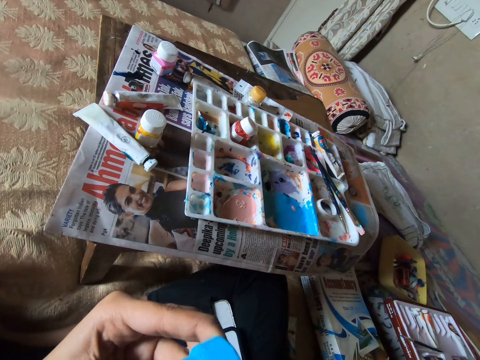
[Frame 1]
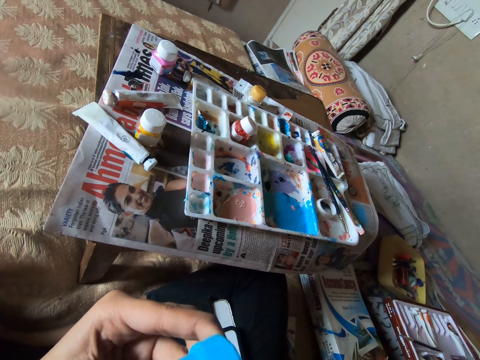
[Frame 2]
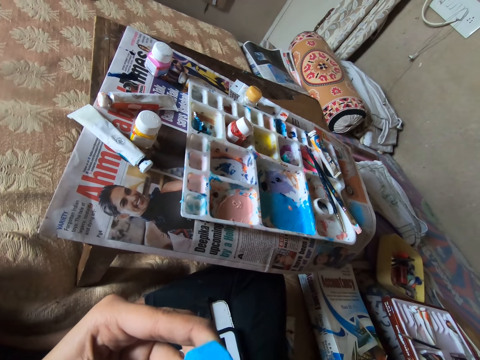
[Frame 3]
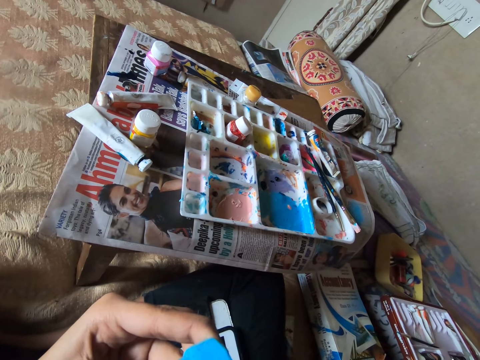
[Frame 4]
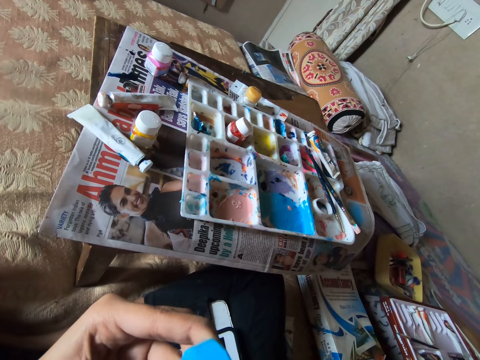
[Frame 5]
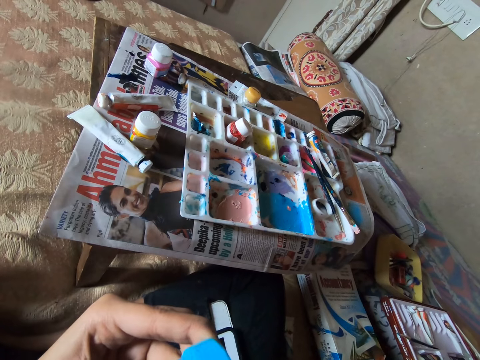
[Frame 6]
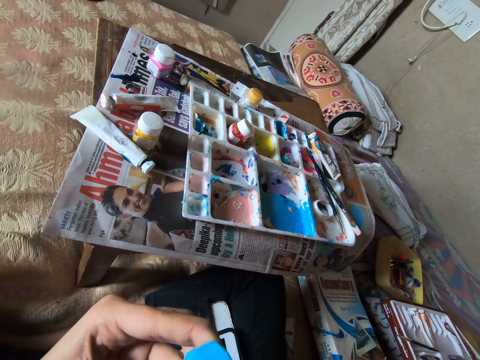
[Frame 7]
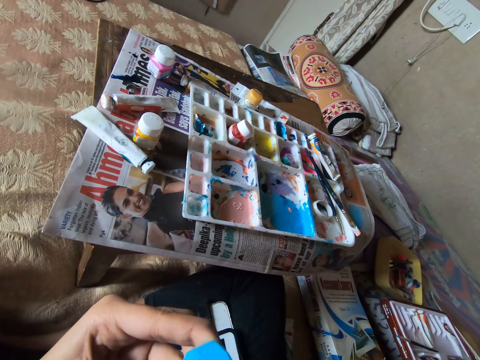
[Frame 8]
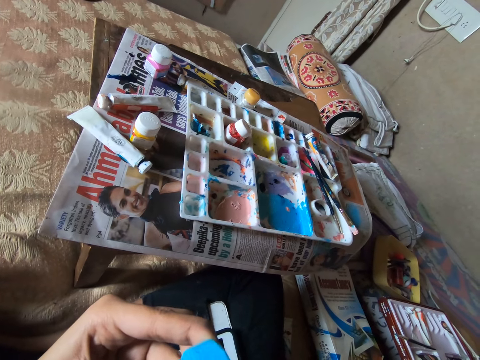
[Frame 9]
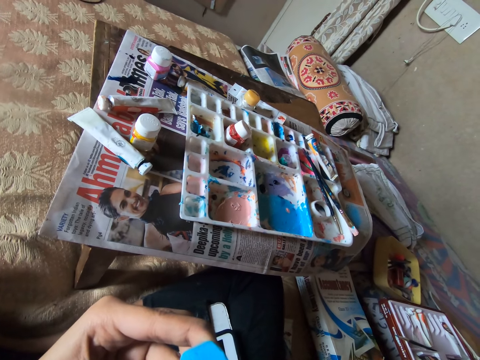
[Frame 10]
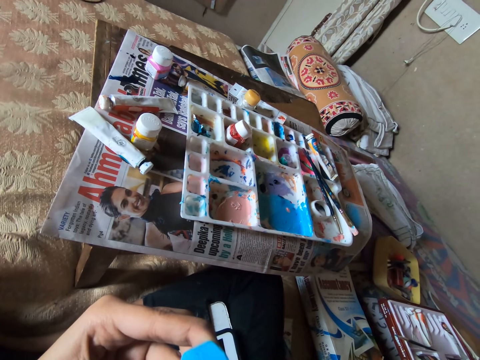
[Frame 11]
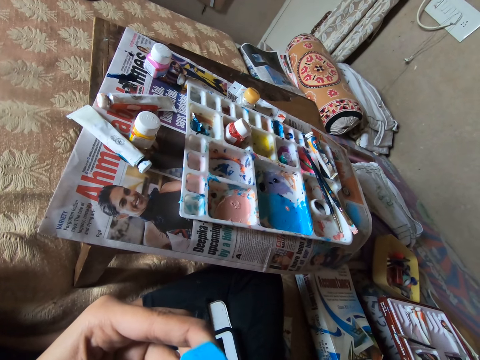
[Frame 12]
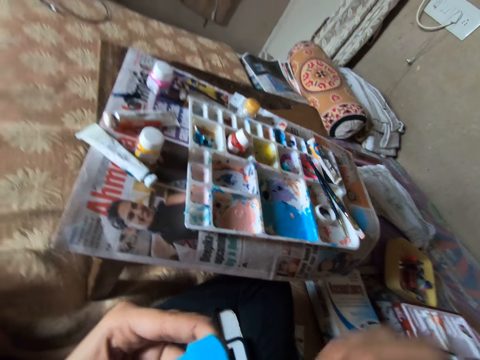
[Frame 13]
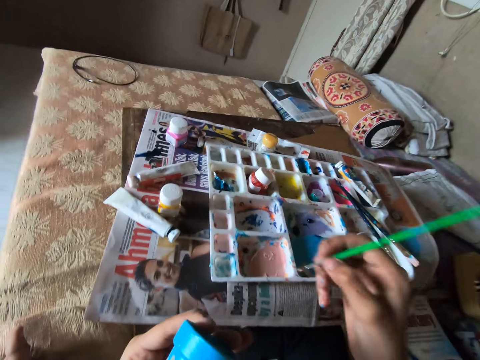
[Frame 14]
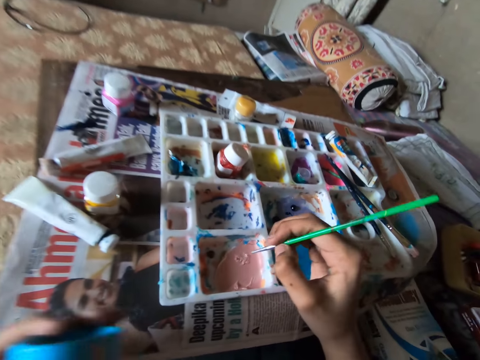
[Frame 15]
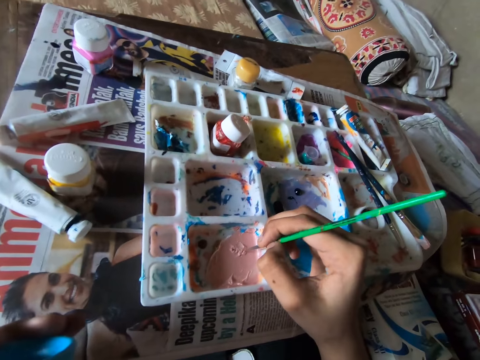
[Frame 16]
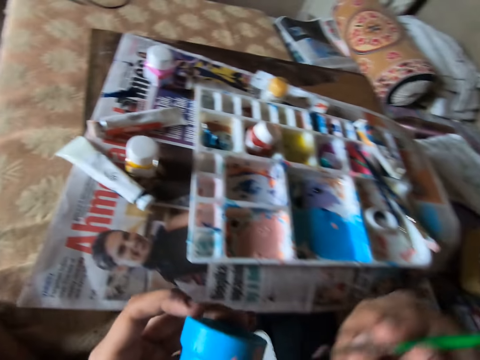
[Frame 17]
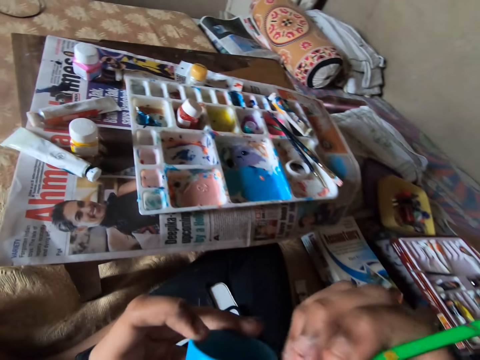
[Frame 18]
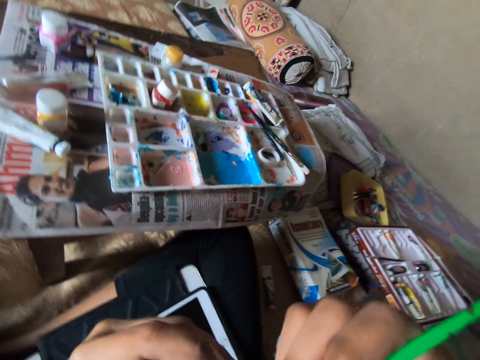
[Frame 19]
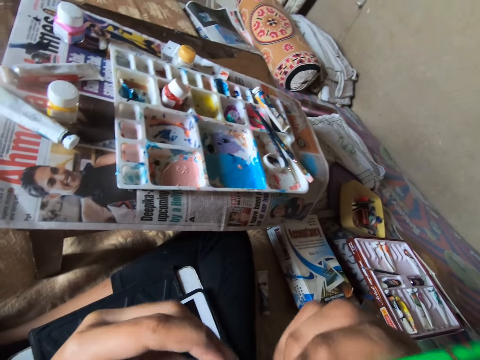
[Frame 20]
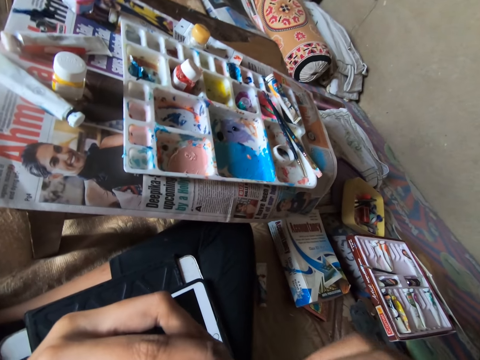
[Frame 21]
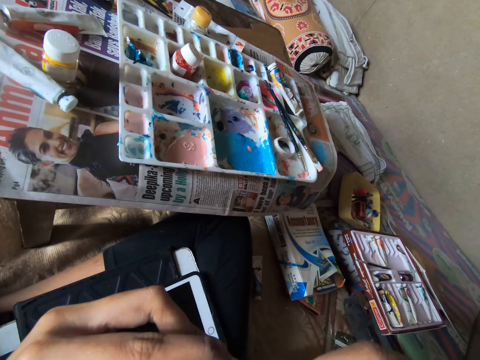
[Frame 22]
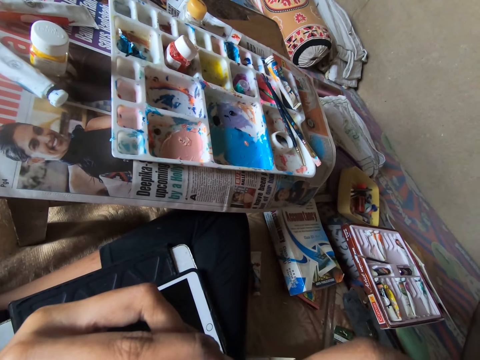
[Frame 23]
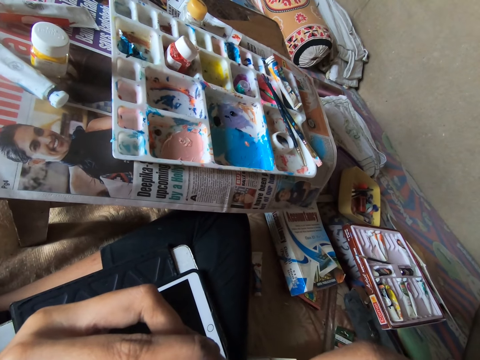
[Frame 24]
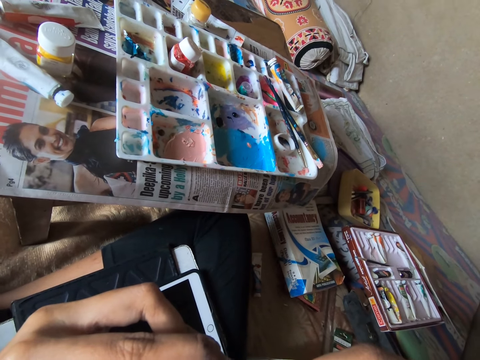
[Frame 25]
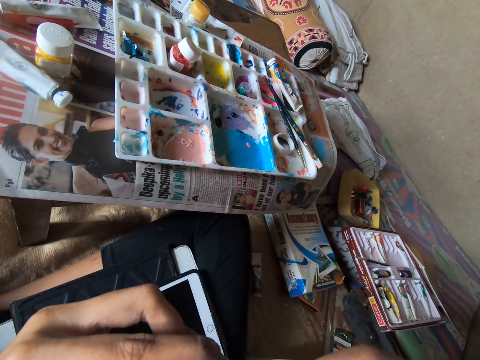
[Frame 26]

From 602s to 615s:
The camera wearer uses the brush to dab paint with the right hand. He designs a small cup in his left hand with a paint brush in his right hand.

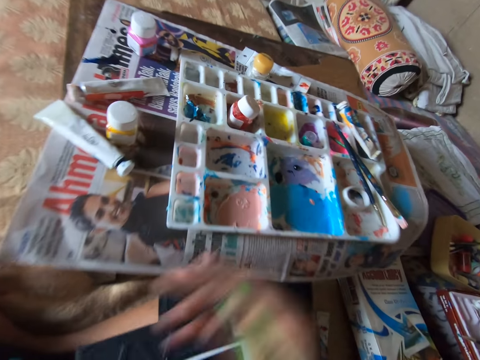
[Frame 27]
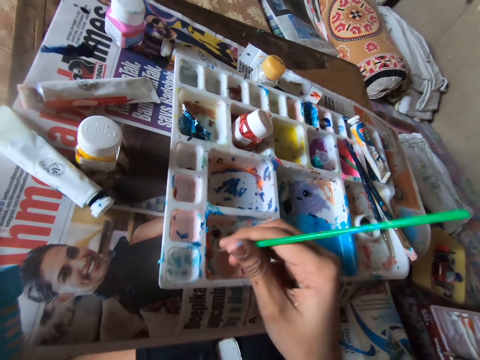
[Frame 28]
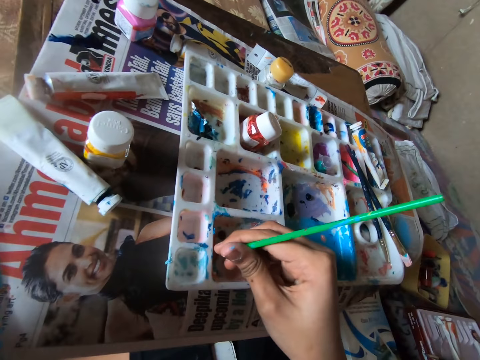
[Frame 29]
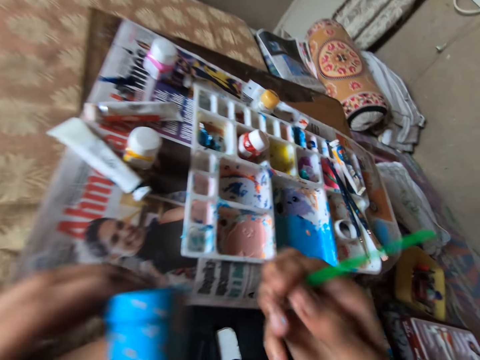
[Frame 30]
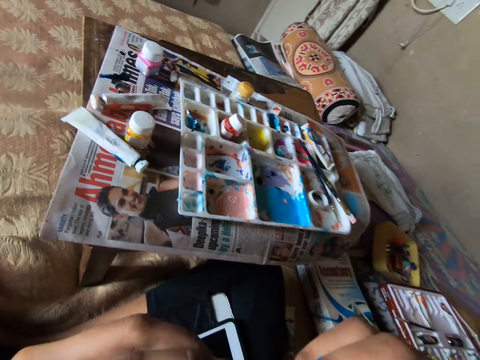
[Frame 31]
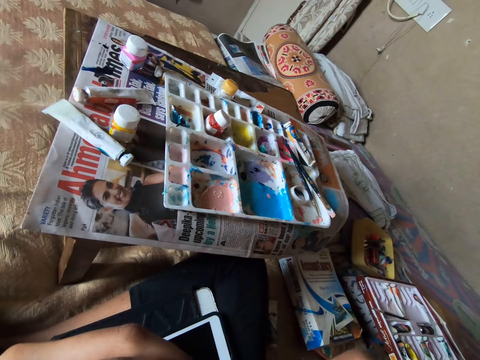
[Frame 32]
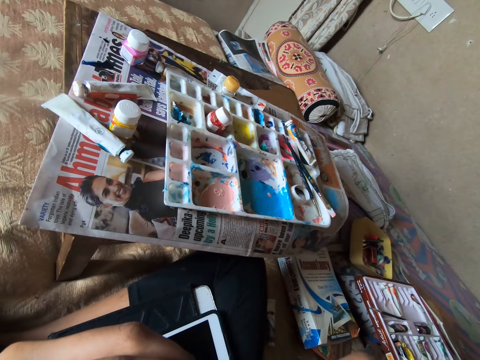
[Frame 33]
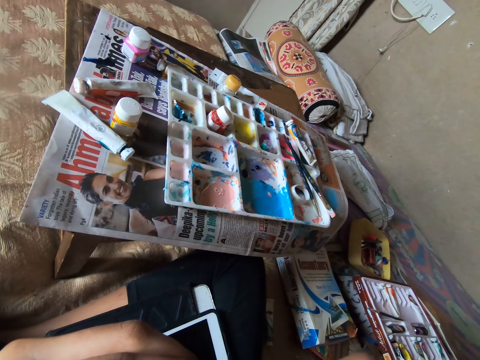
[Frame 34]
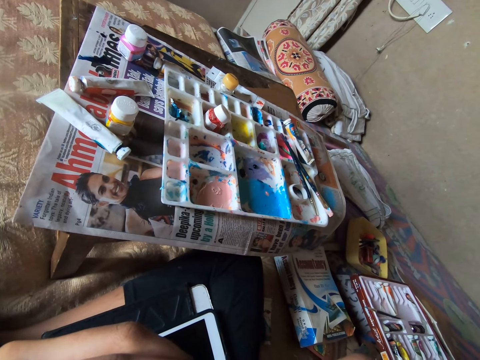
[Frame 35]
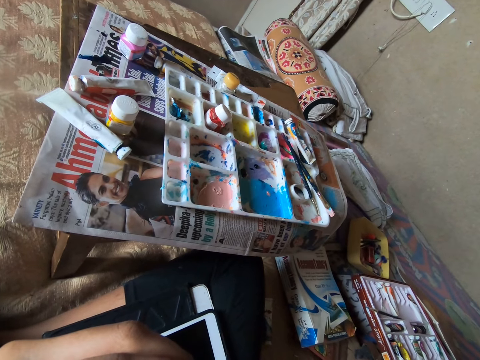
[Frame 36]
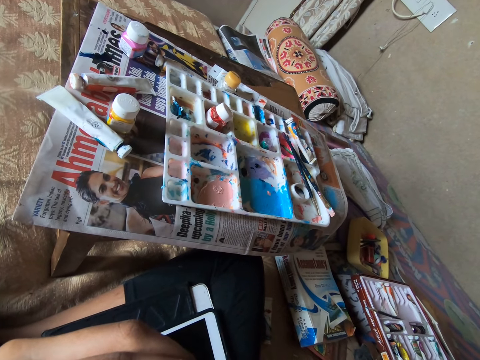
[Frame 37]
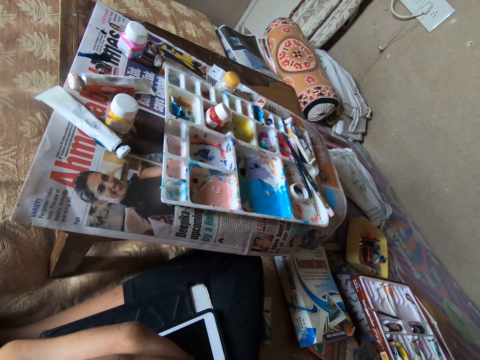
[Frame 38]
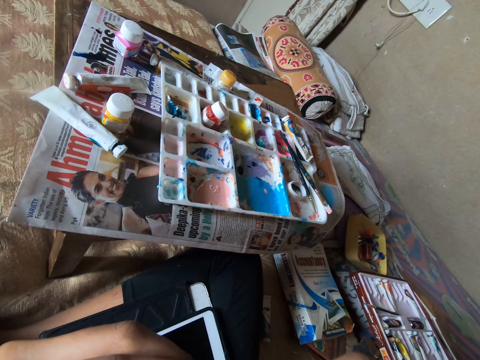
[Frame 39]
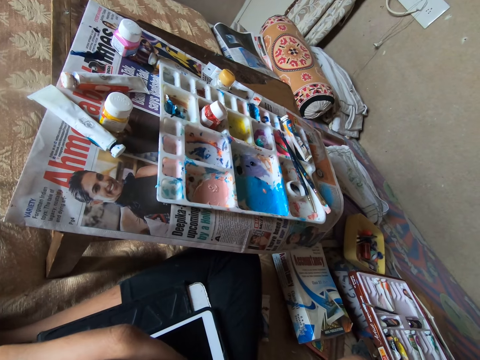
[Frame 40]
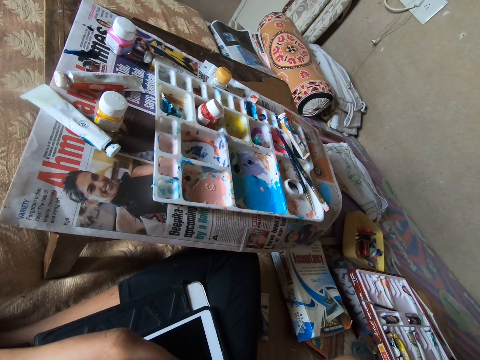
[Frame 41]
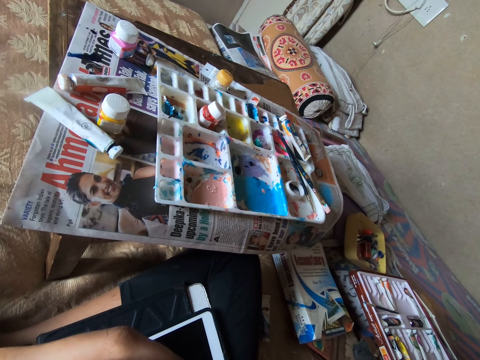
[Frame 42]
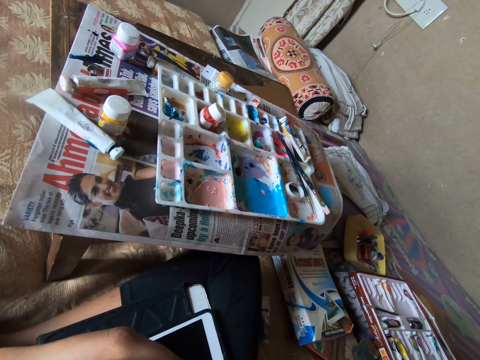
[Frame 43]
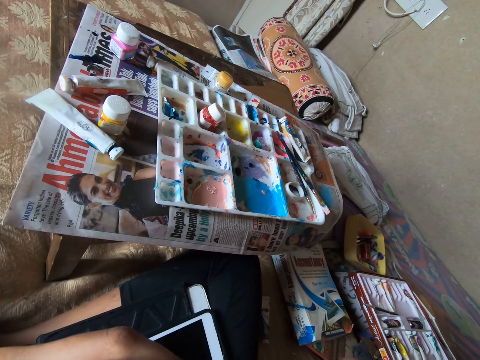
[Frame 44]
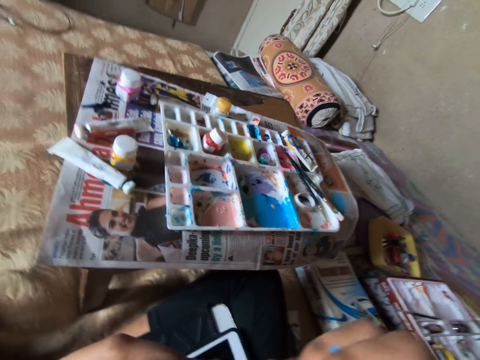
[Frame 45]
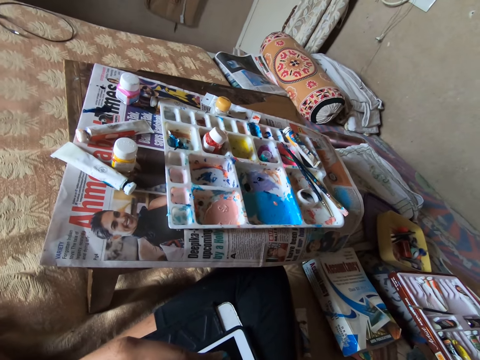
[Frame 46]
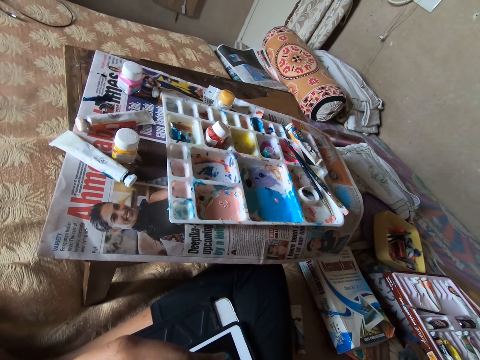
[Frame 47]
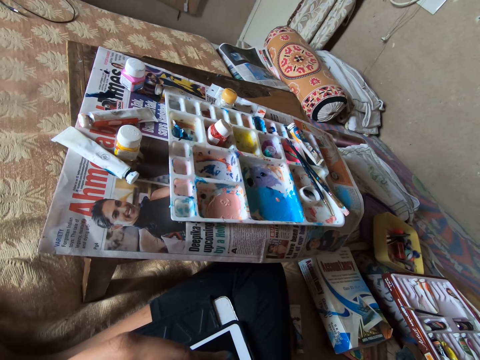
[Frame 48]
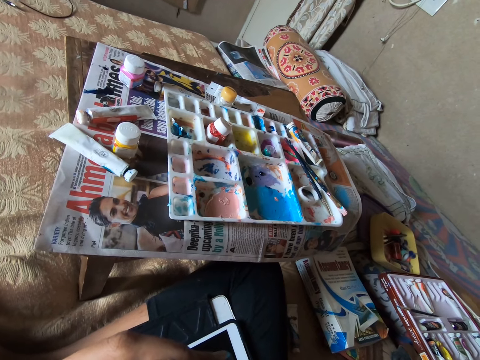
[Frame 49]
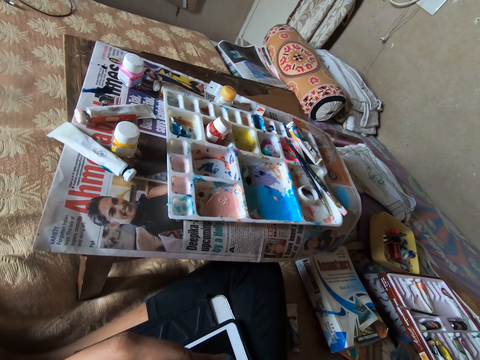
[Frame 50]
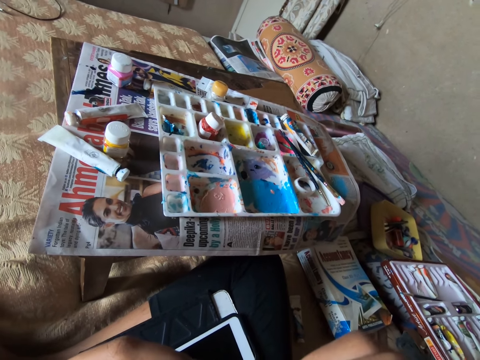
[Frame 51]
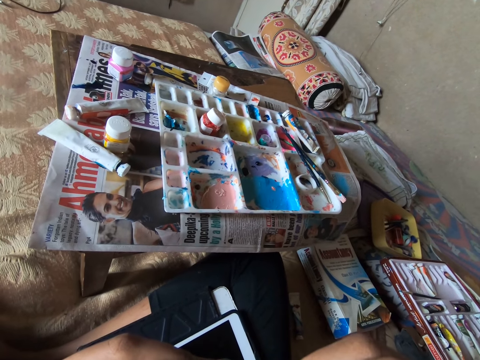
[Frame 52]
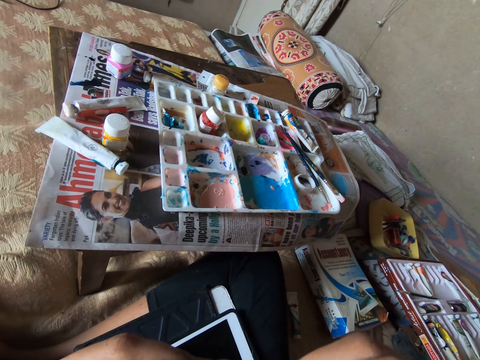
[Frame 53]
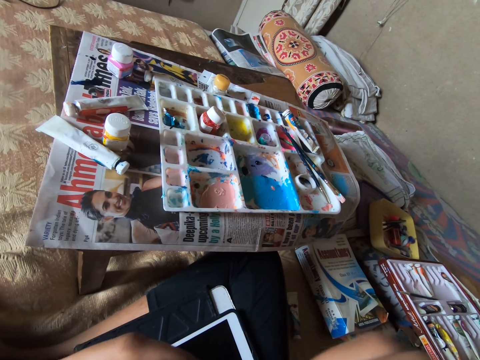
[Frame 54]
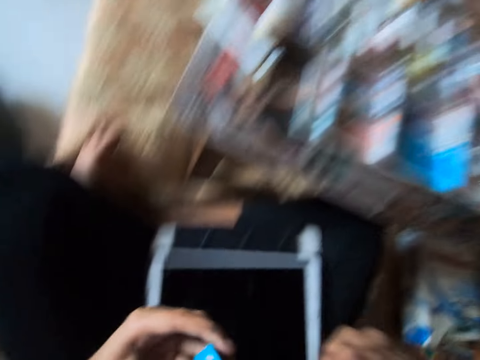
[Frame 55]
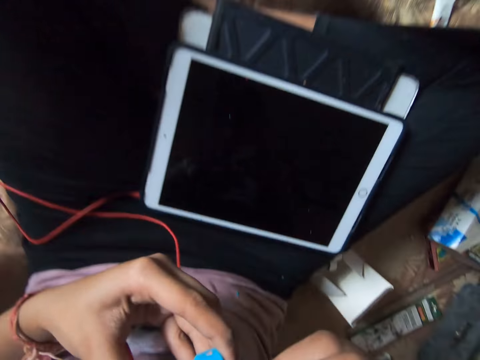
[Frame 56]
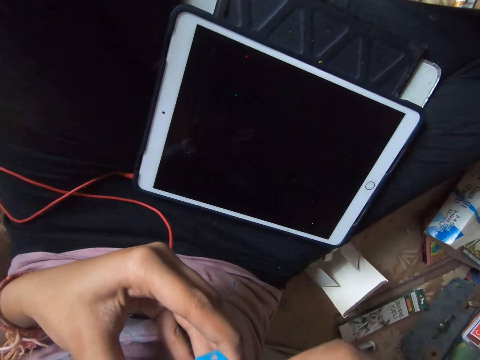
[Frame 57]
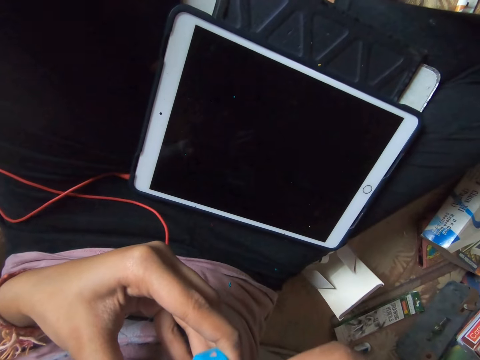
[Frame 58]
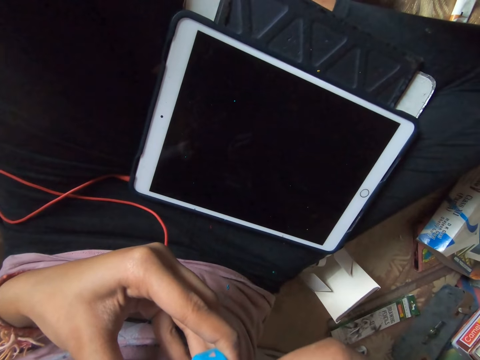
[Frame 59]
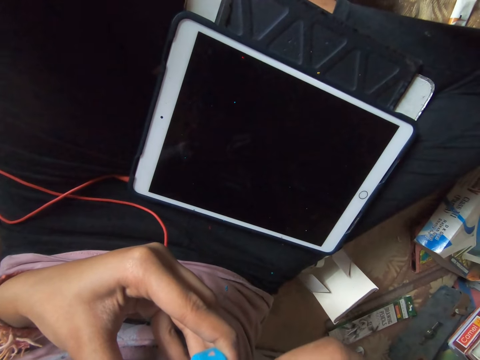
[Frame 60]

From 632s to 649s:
The camera wearer uses the brush to dab paint with the right hand. He designs a small cup in his left hand with a paint brush in his right hand.
